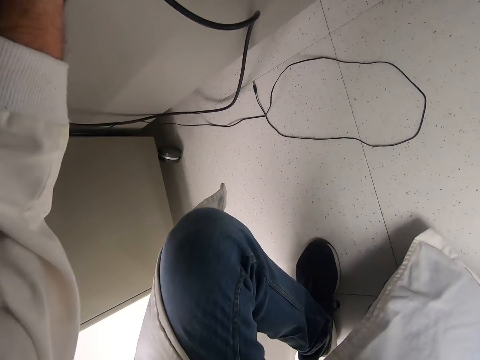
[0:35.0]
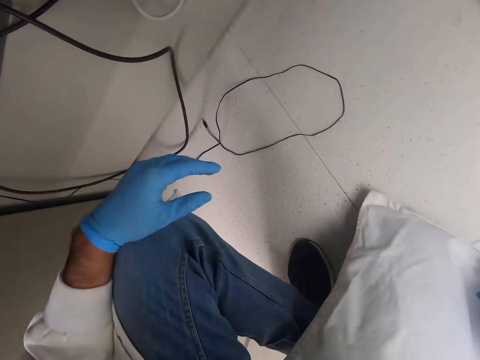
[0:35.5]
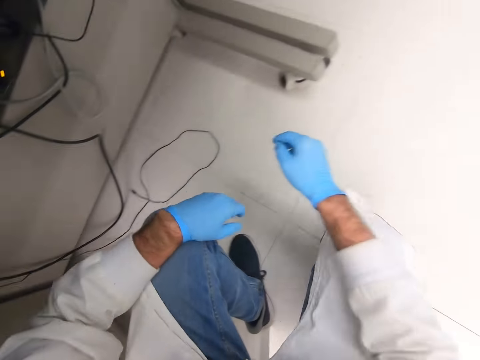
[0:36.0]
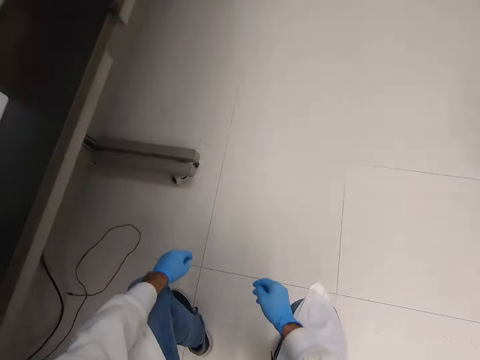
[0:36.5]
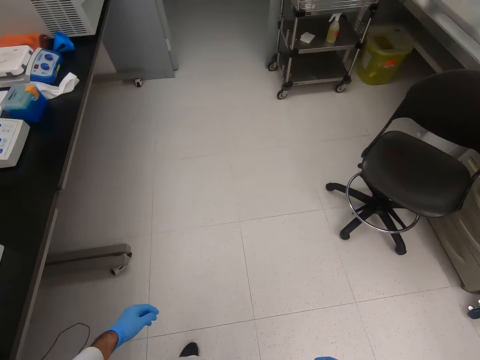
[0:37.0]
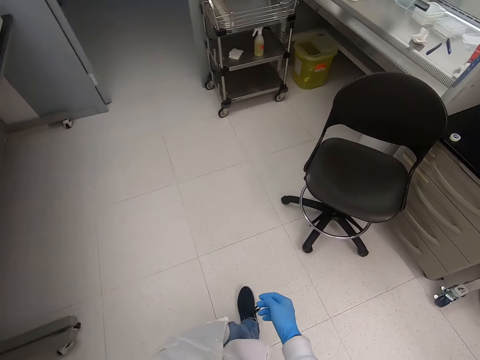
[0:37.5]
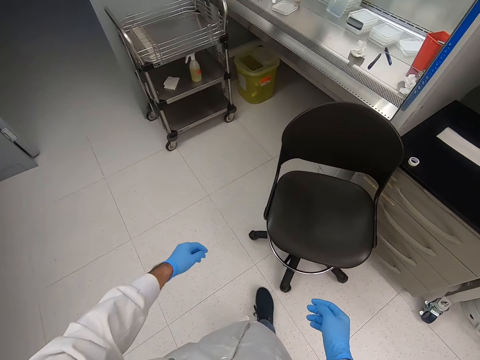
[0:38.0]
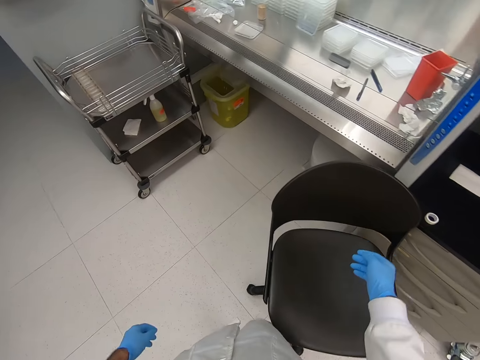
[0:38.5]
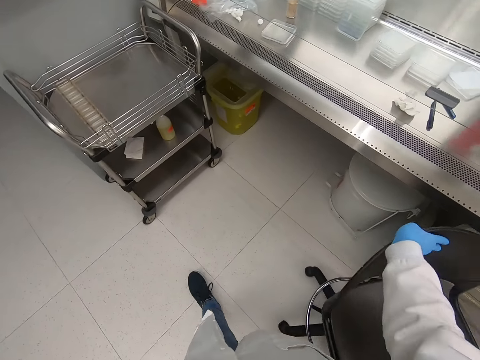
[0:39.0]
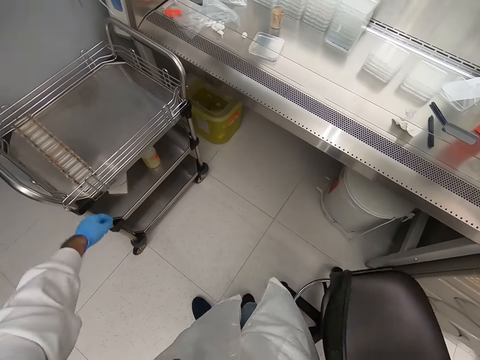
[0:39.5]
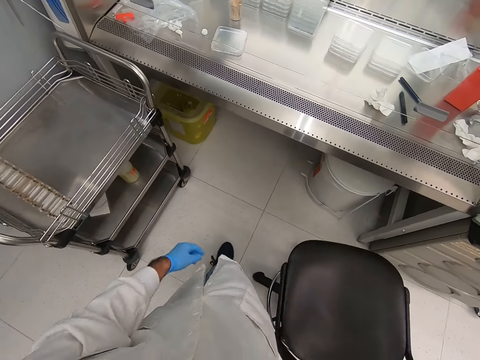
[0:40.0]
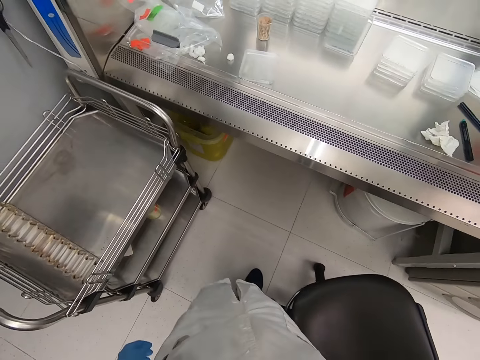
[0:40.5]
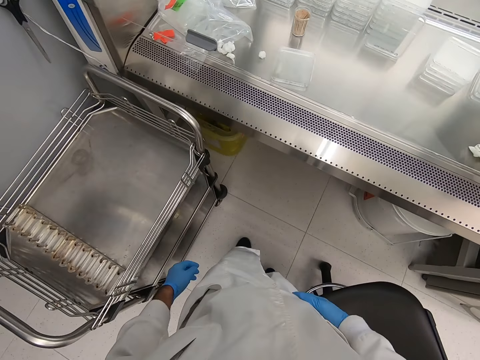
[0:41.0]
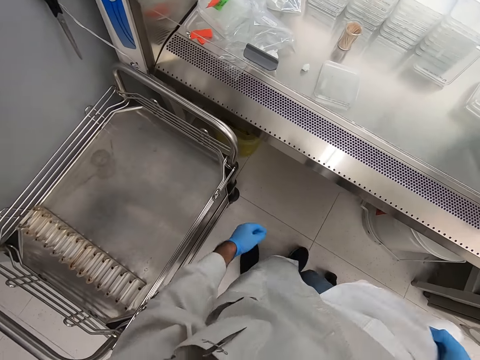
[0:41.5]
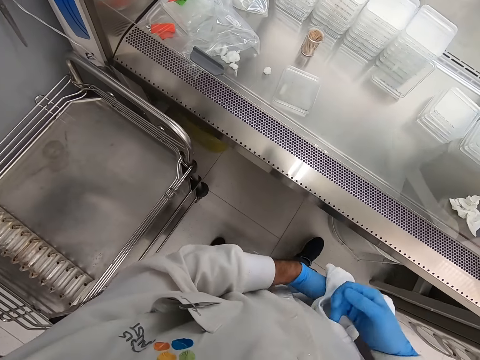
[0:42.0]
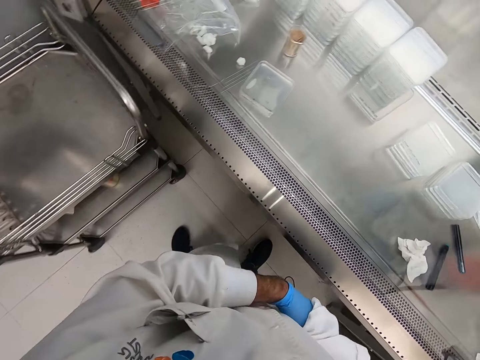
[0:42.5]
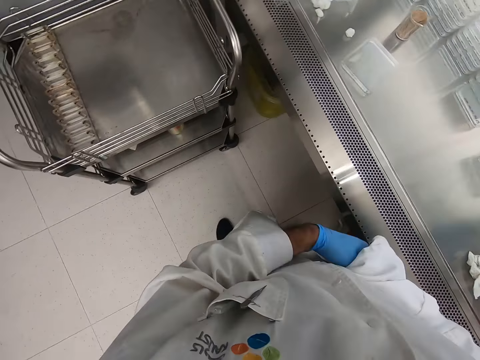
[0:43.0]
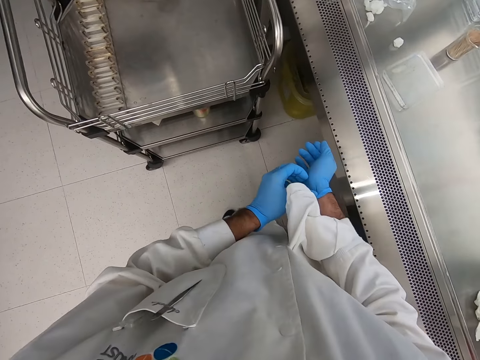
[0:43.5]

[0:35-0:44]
The camera wearer squats. They walk in the room. They pull a chair.

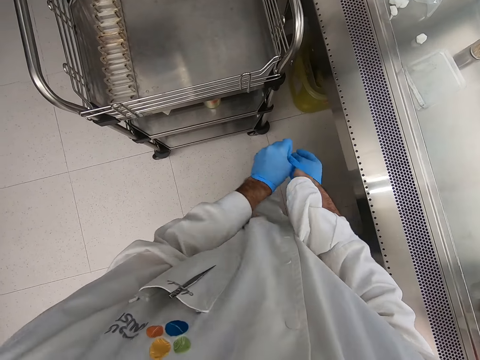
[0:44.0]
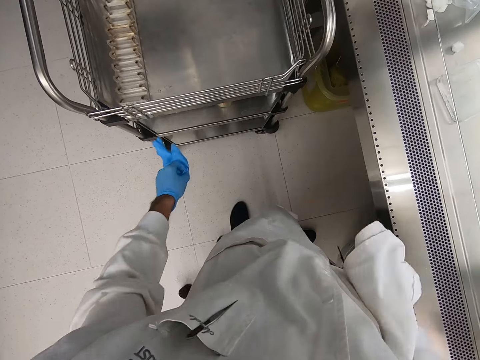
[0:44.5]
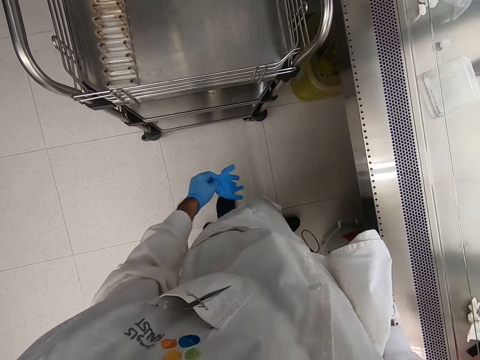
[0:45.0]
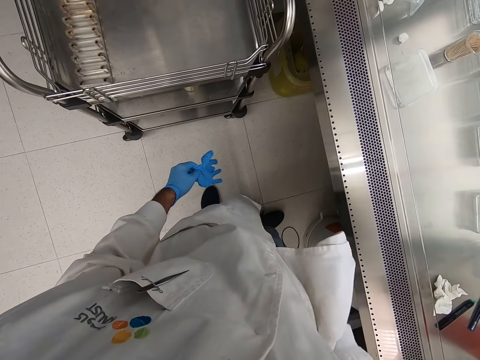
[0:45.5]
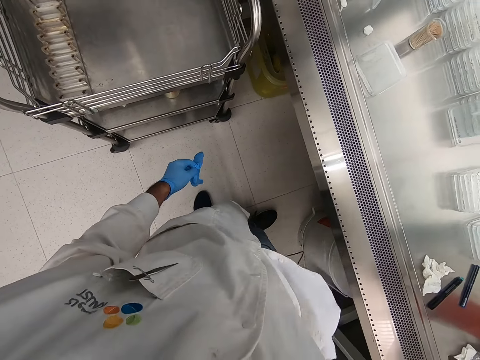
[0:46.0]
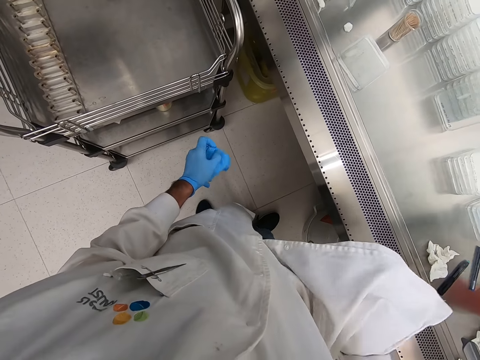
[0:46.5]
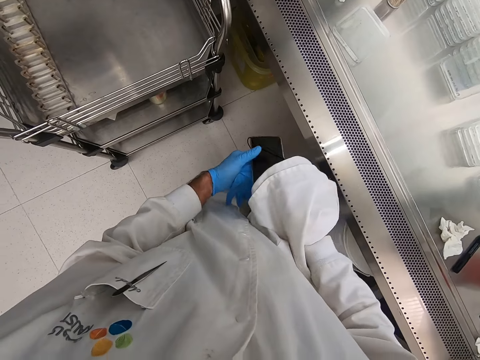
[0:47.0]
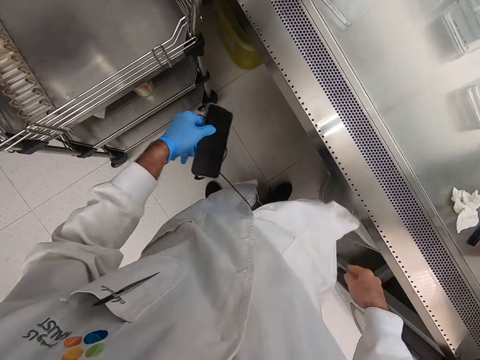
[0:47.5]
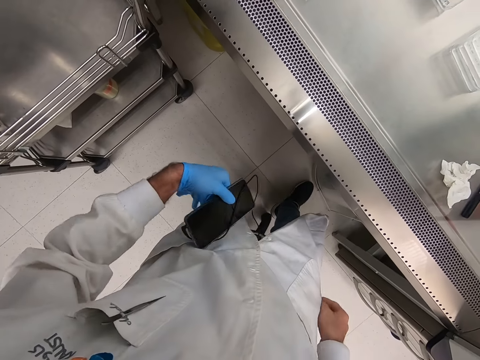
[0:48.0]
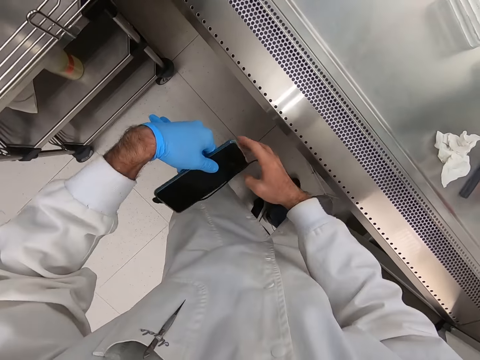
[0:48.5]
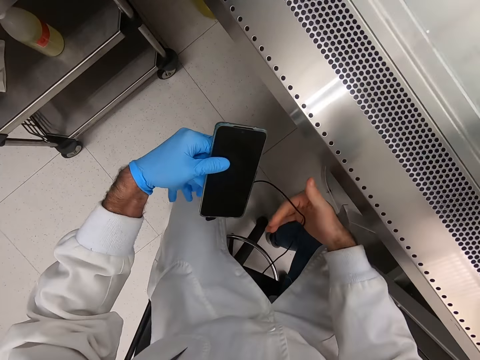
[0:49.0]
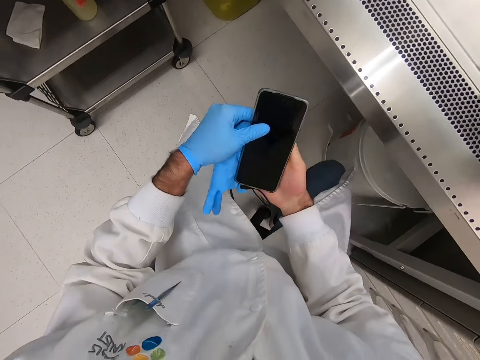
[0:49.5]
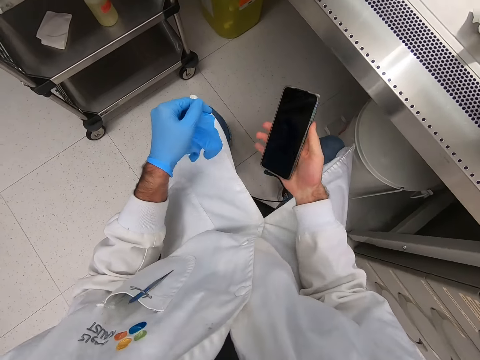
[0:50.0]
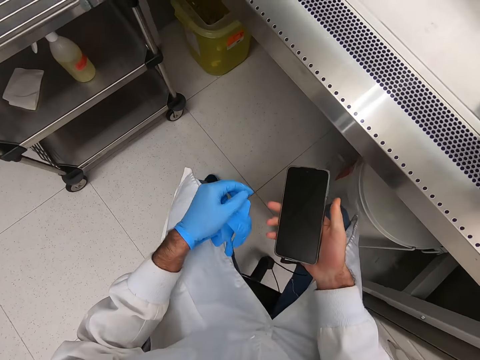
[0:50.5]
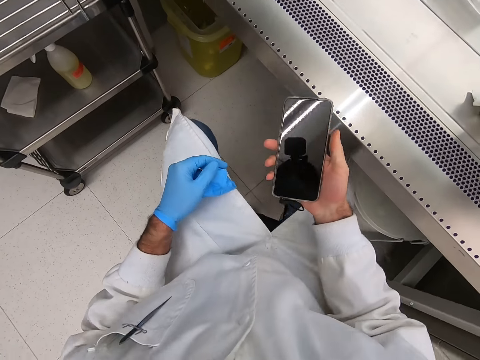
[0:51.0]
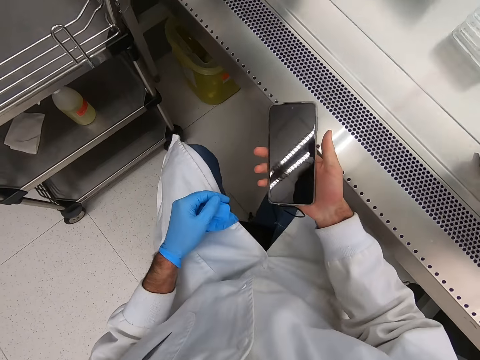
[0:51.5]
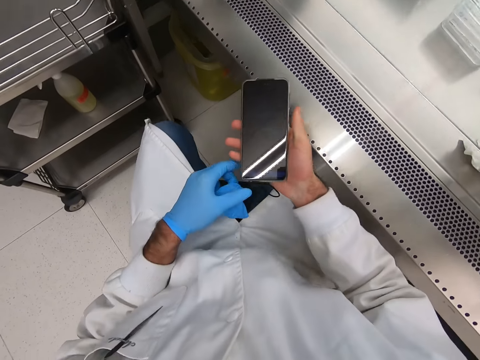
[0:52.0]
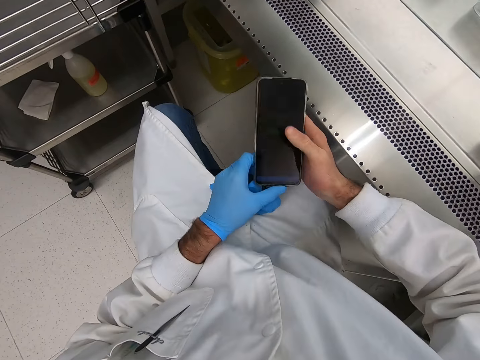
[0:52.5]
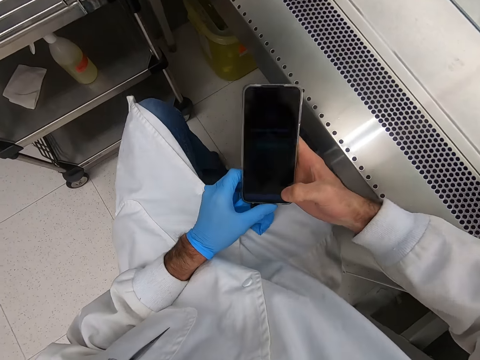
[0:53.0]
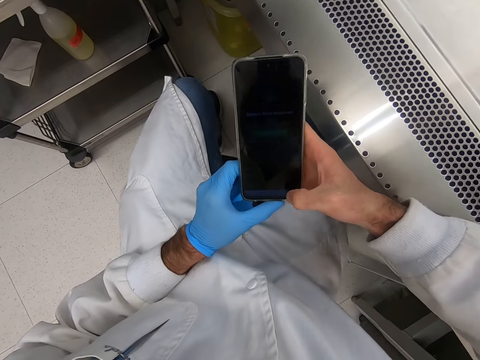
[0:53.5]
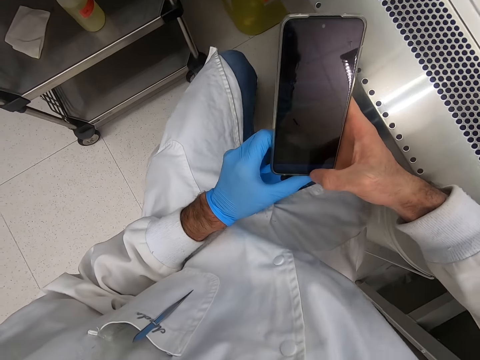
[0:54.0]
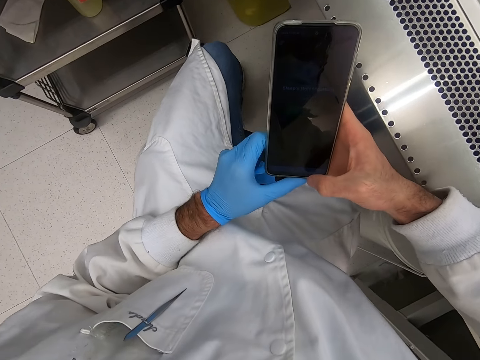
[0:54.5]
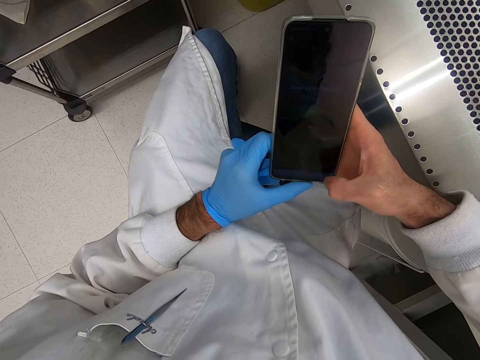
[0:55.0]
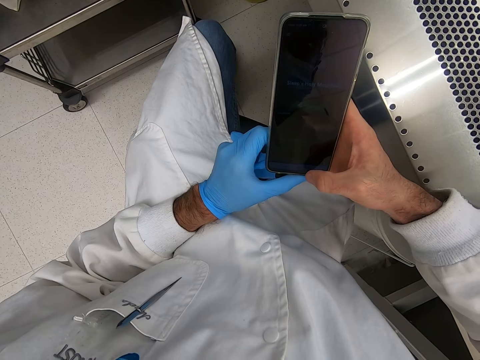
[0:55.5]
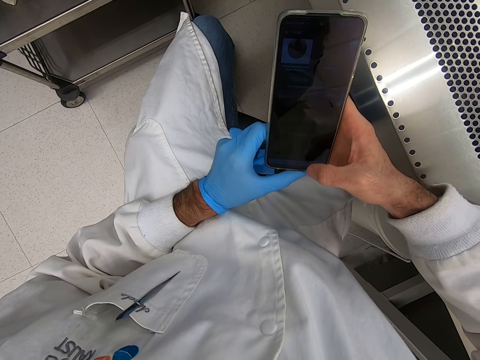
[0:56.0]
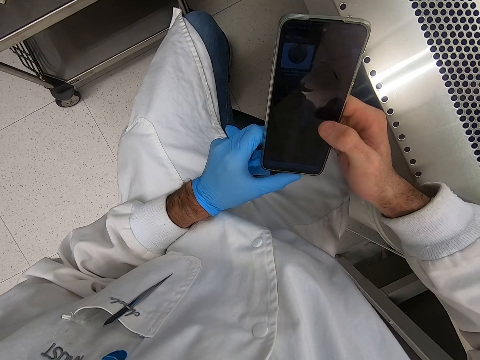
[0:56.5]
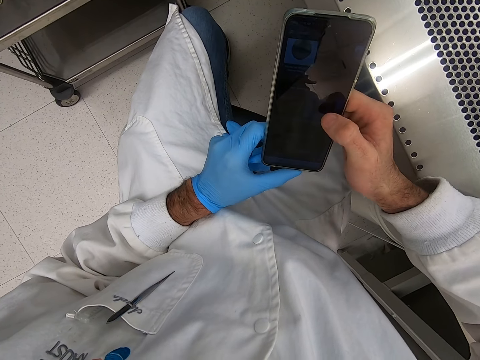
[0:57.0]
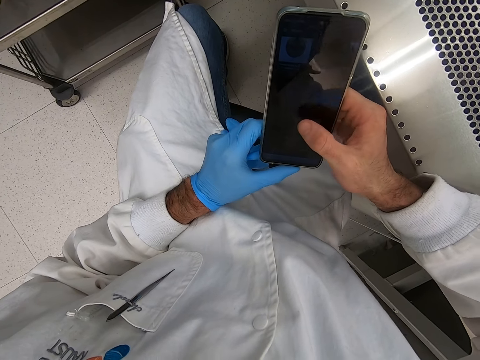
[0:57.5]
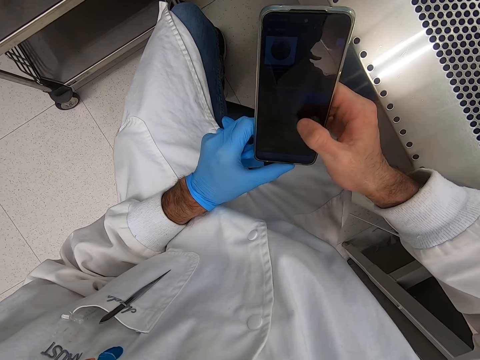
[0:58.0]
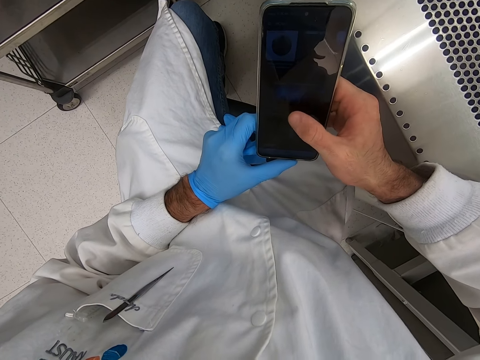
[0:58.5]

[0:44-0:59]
The camera wearer removes the gloves. They put a hand in the pocket. They remove a phone from the pocket. They hold the phone. They sit down. They operate the phone.

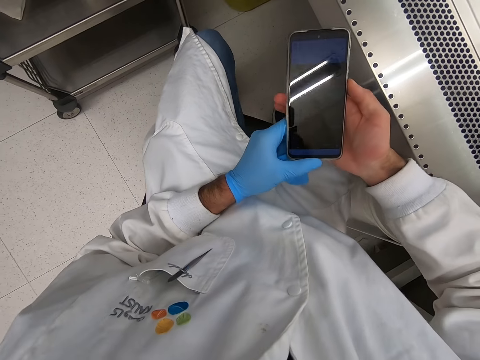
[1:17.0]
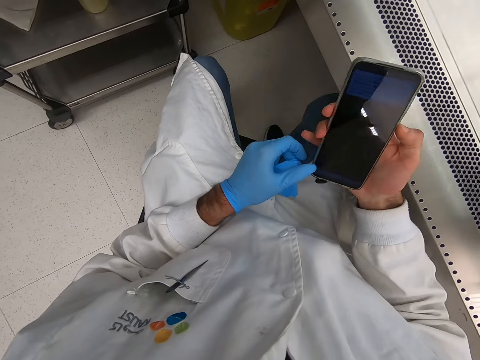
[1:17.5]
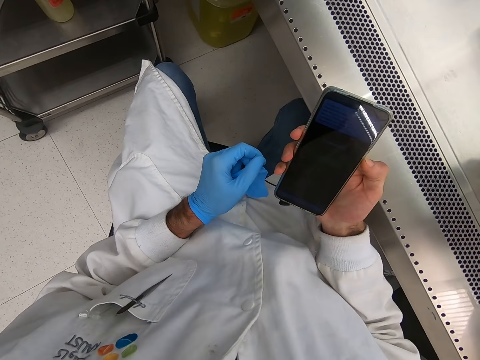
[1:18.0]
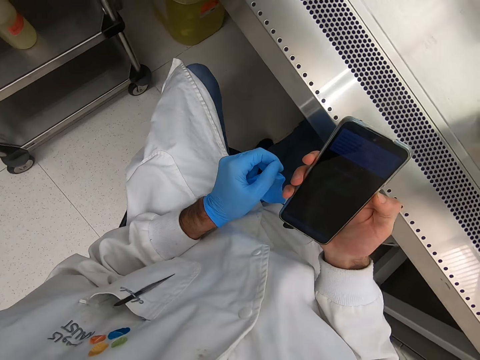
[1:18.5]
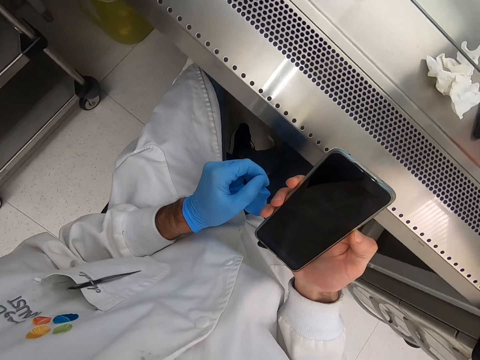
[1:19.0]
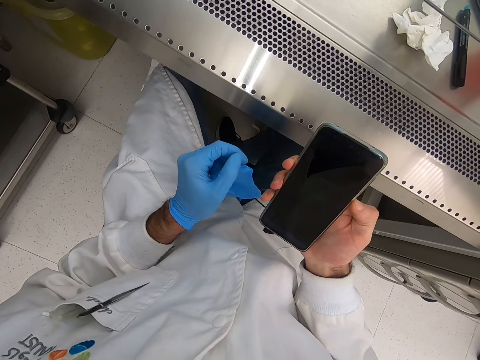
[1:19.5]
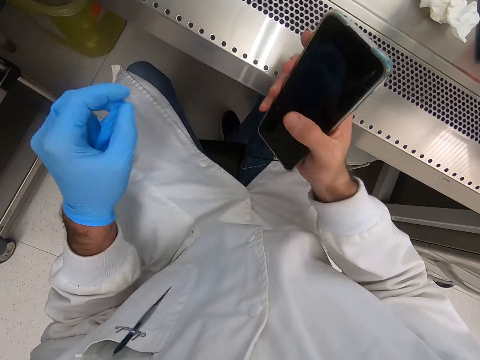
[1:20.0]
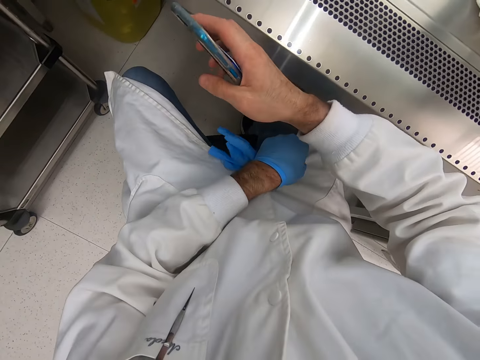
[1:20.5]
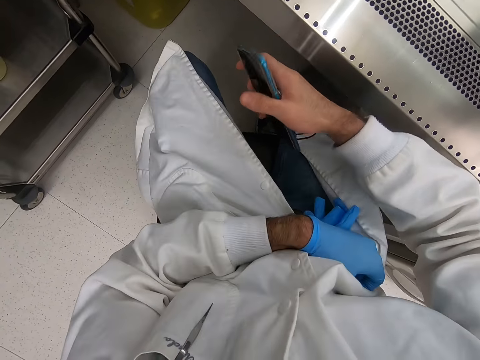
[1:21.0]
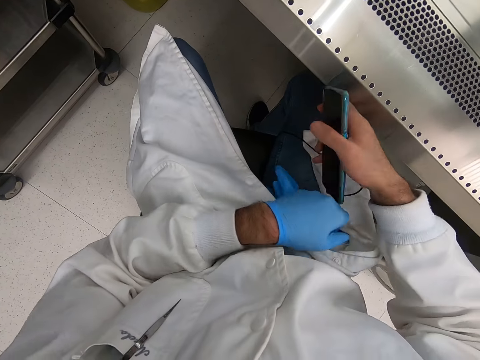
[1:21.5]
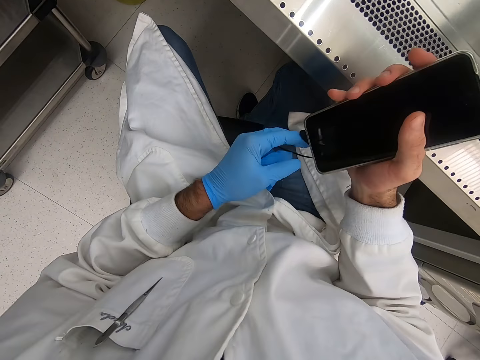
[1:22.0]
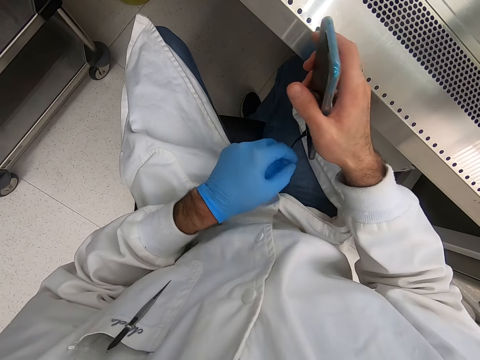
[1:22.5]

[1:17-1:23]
The camera wearer turns off the phone. They put the phone in the pocket.
